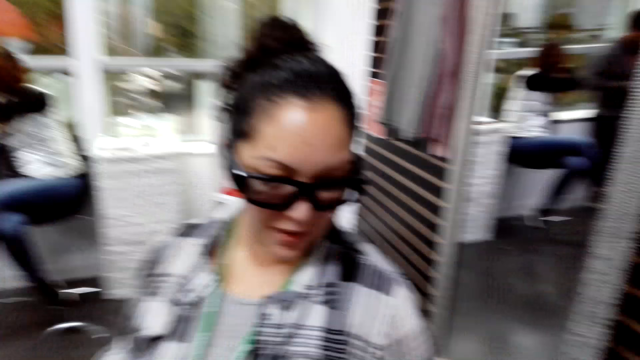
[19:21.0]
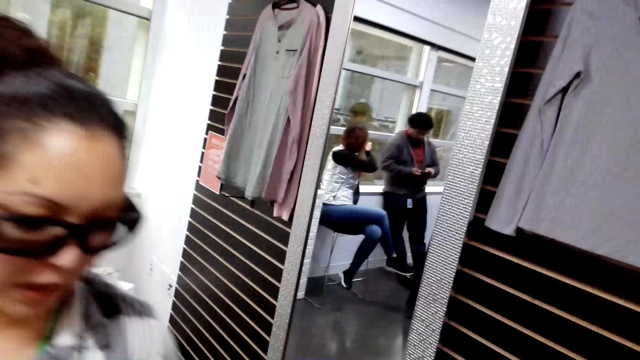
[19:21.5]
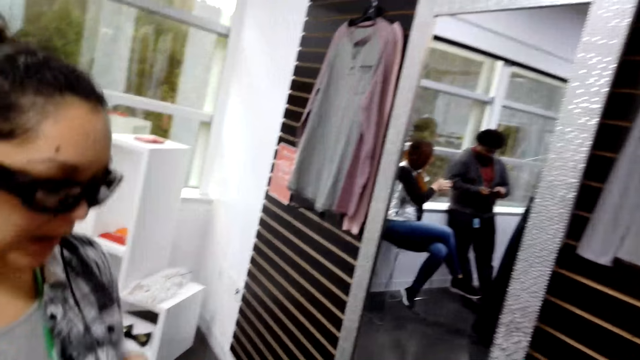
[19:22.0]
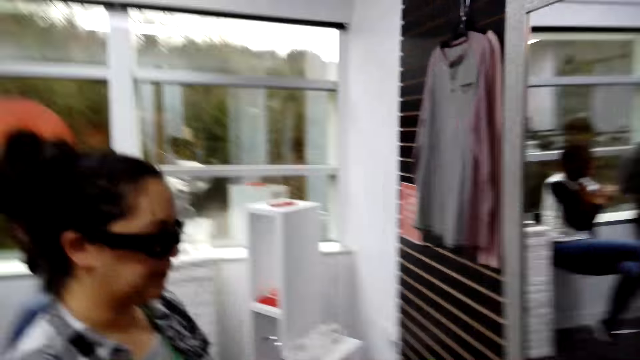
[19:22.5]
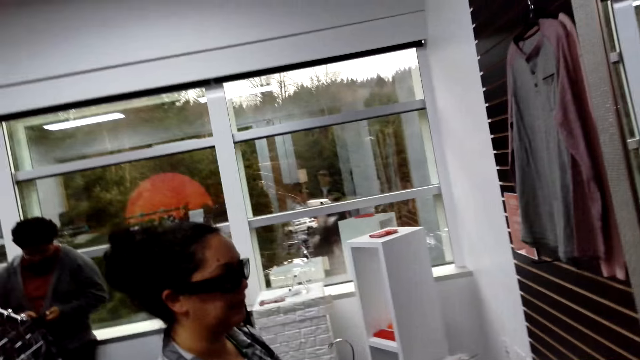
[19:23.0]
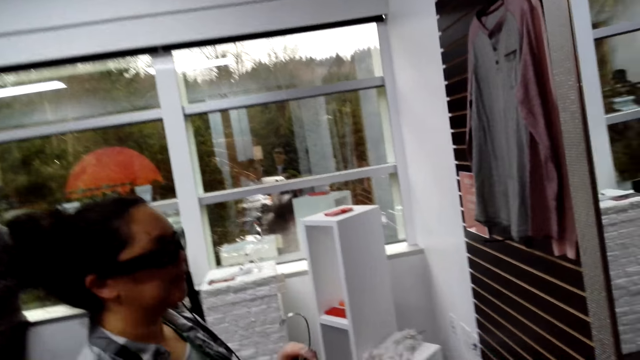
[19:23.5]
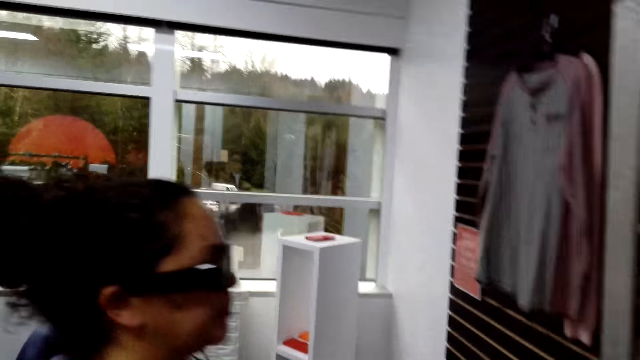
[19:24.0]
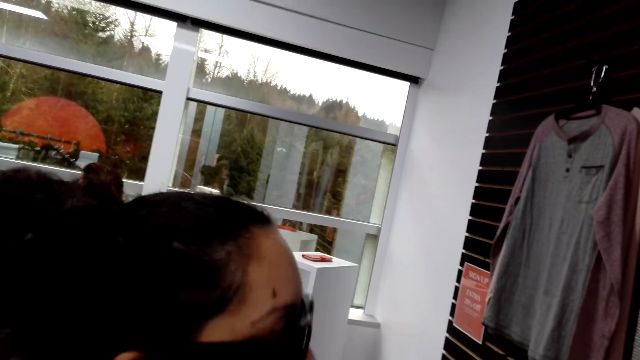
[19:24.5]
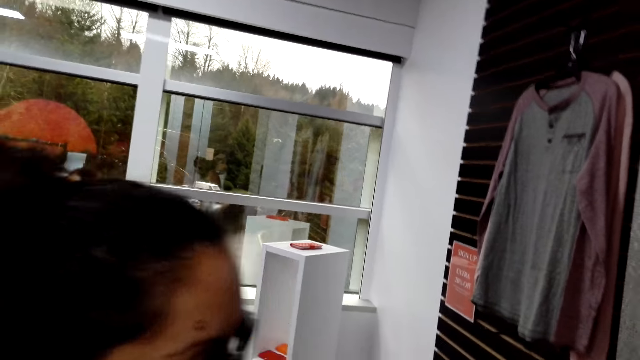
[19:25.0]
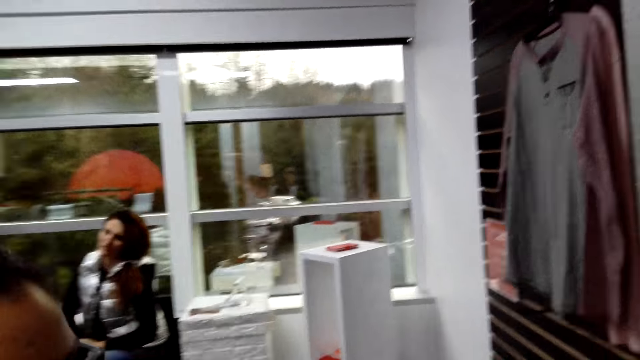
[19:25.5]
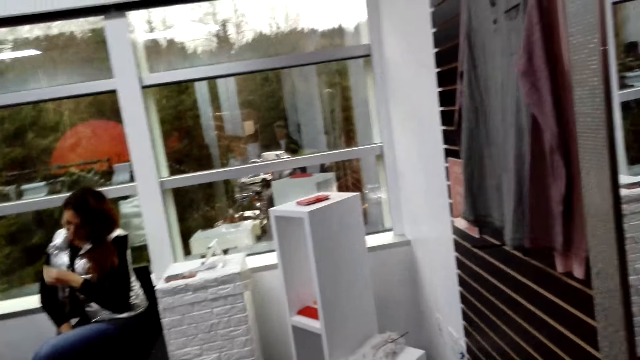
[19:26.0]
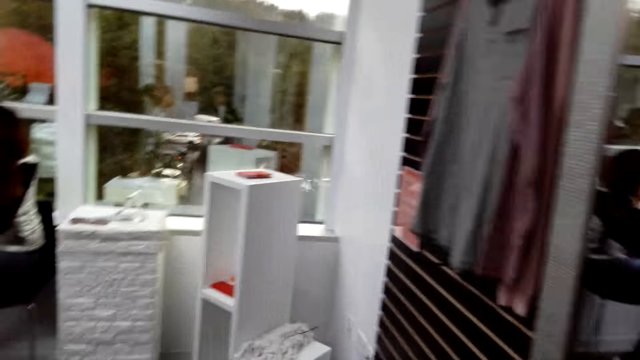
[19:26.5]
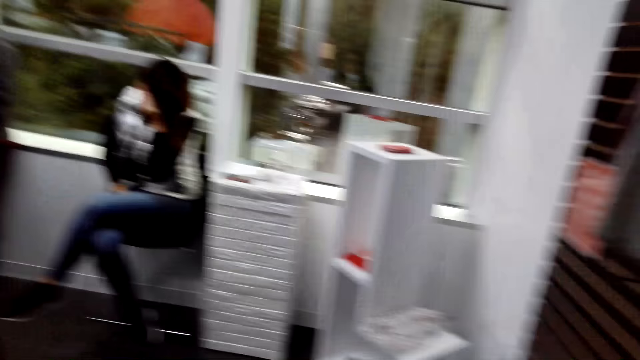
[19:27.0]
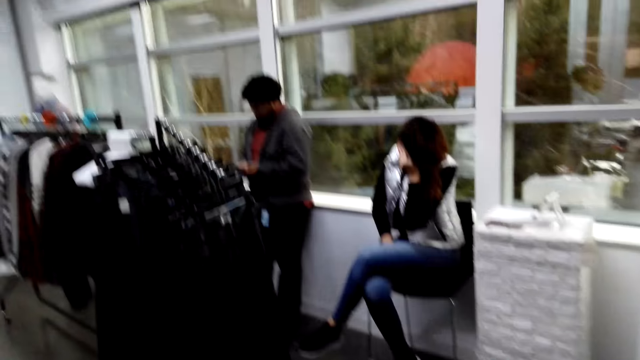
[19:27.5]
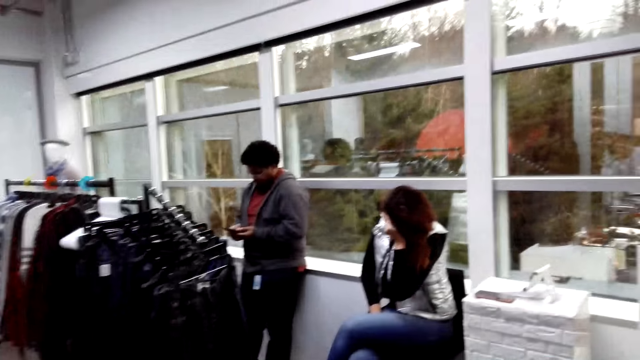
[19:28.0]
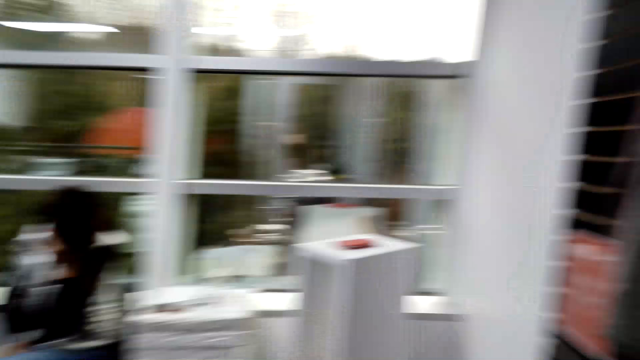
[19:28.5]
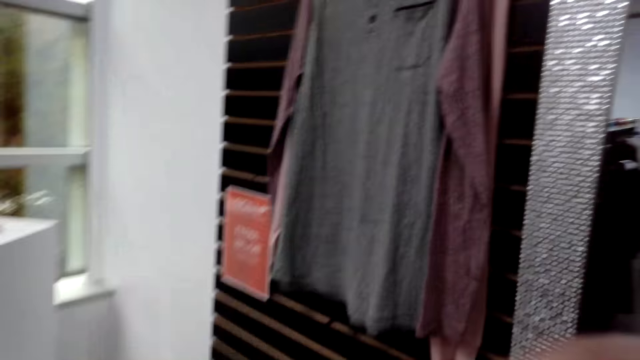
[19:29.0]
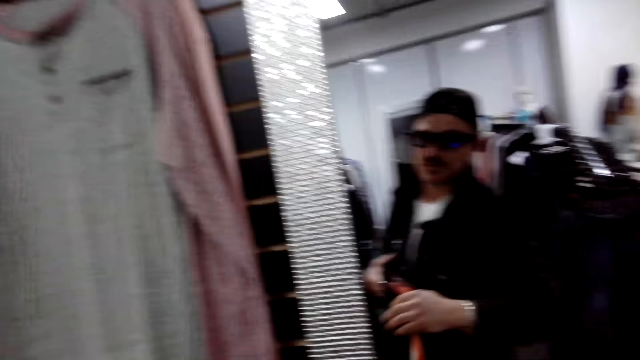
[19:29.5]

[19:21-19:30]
The camera wearer looks around. A woman talks to the camera wearer. The camera wearer talks to the woman.

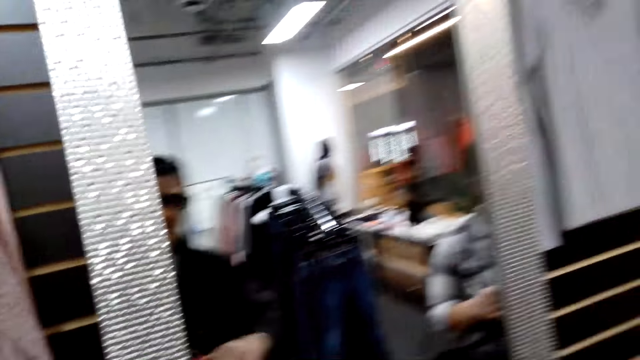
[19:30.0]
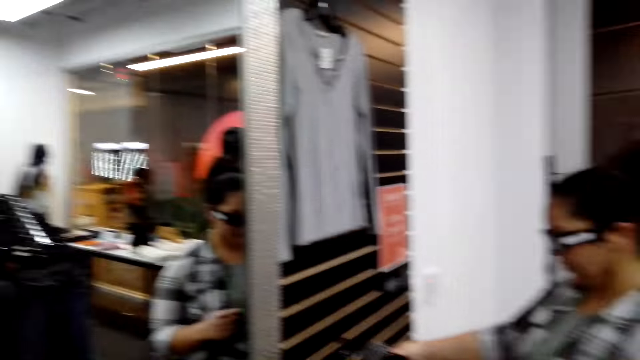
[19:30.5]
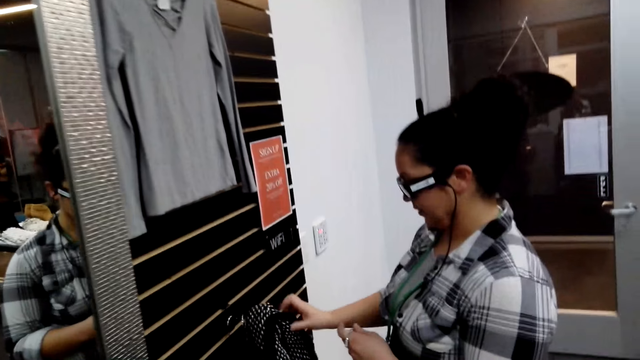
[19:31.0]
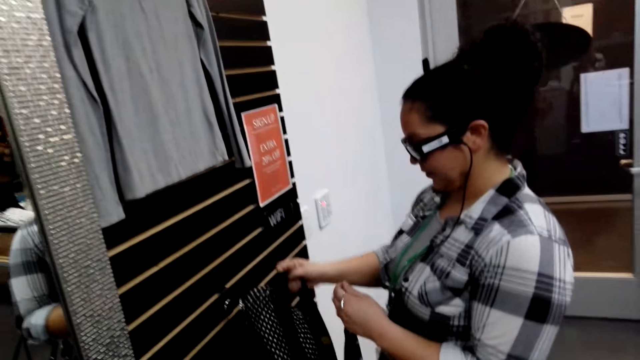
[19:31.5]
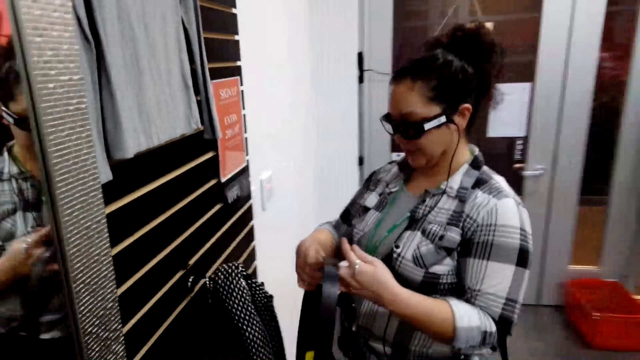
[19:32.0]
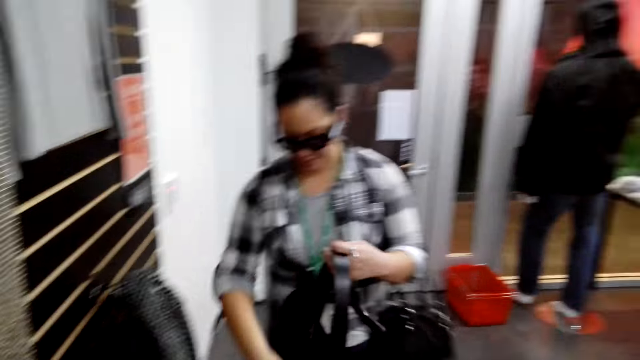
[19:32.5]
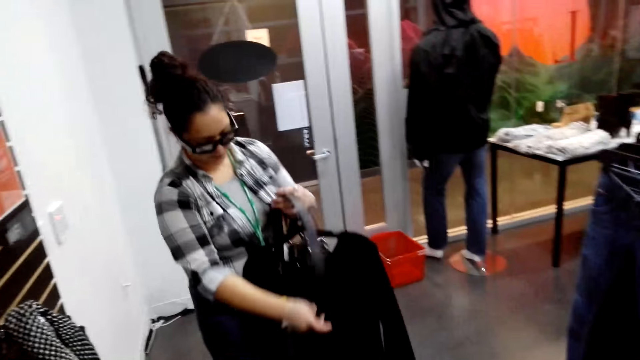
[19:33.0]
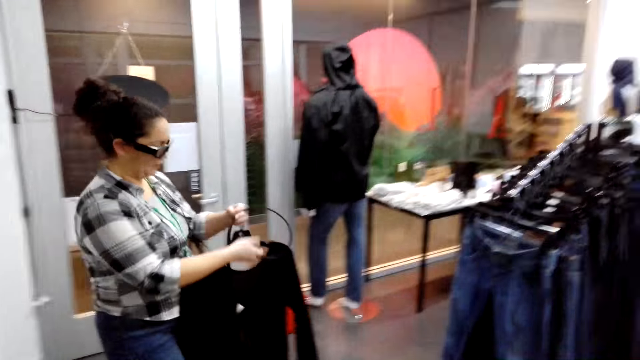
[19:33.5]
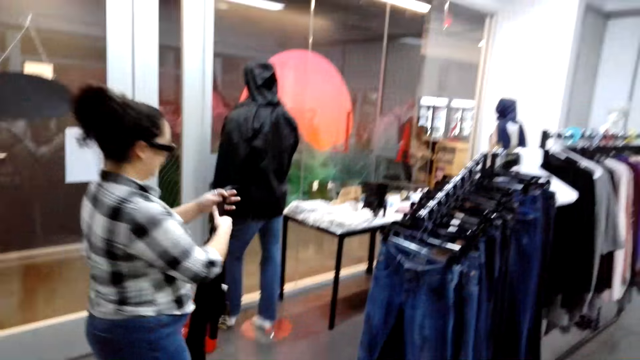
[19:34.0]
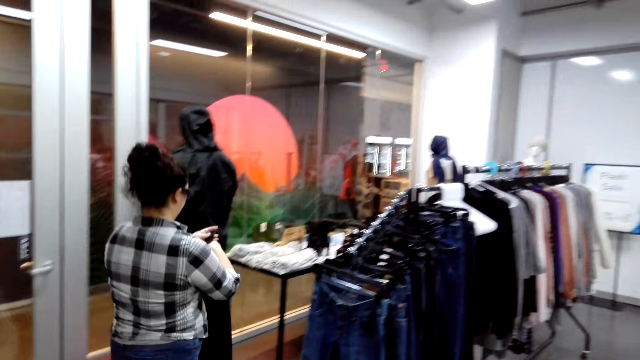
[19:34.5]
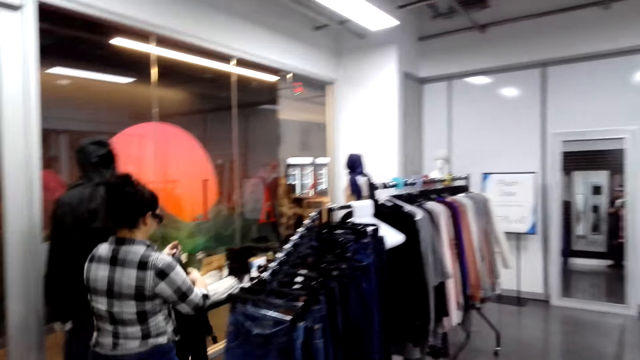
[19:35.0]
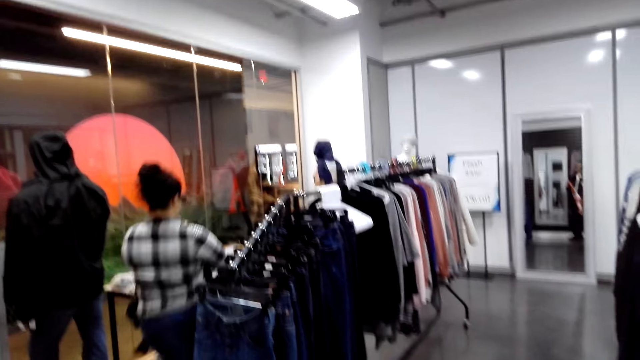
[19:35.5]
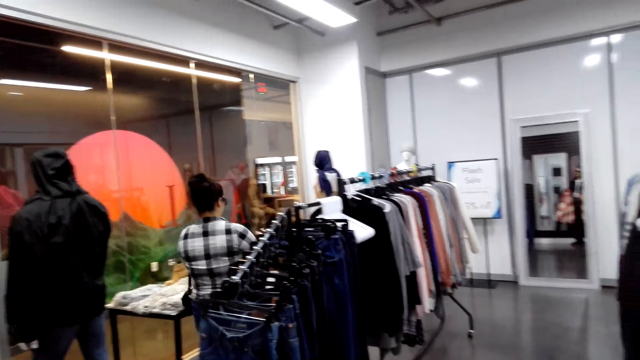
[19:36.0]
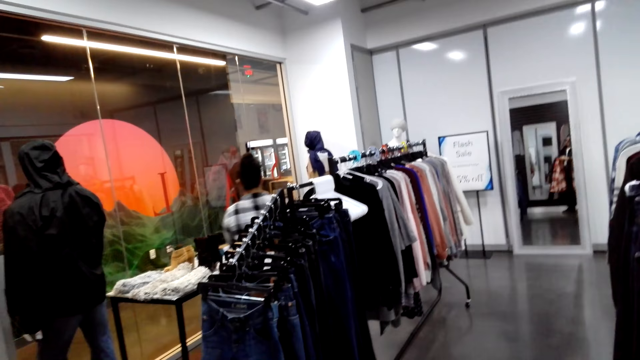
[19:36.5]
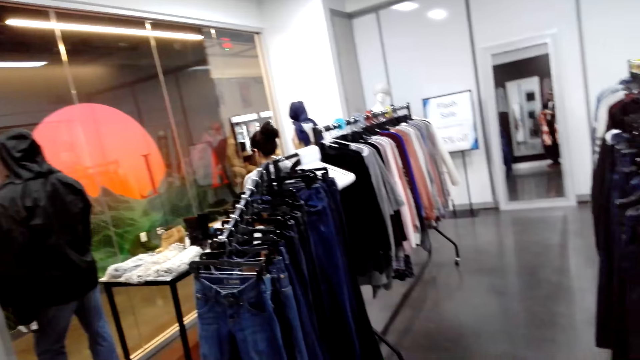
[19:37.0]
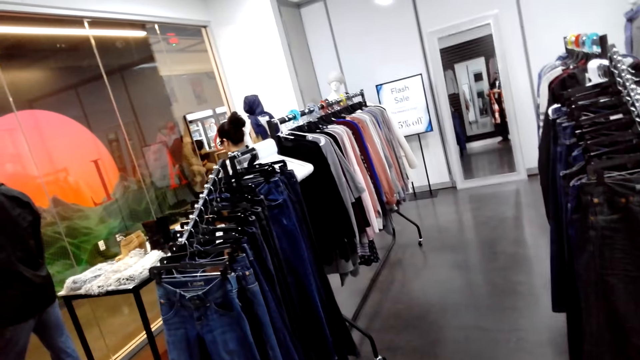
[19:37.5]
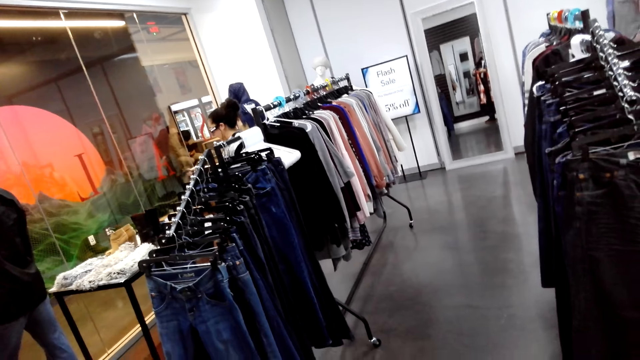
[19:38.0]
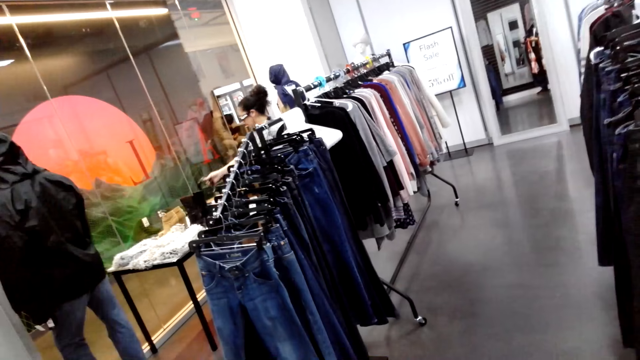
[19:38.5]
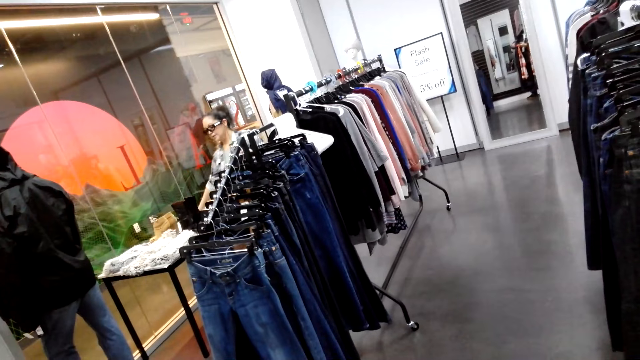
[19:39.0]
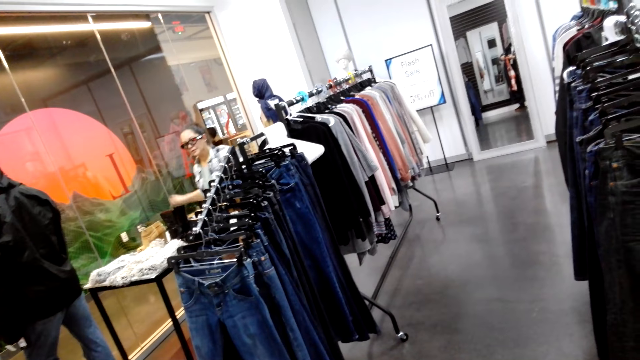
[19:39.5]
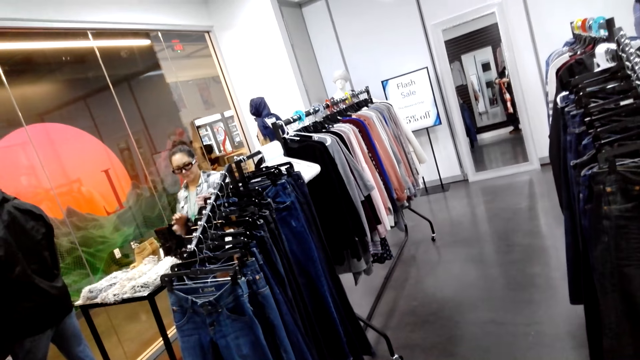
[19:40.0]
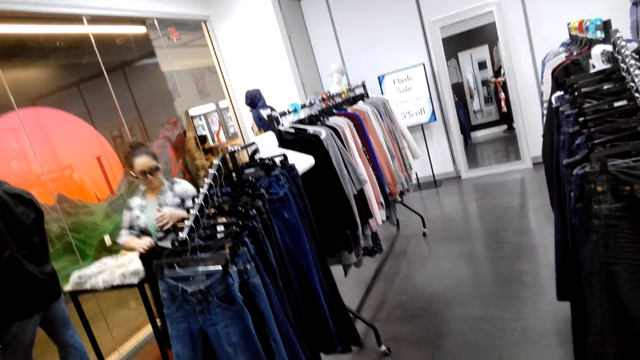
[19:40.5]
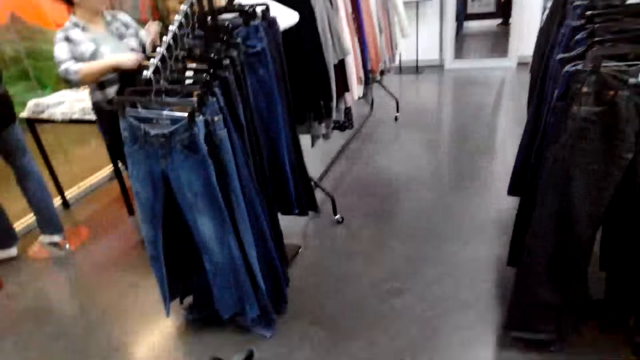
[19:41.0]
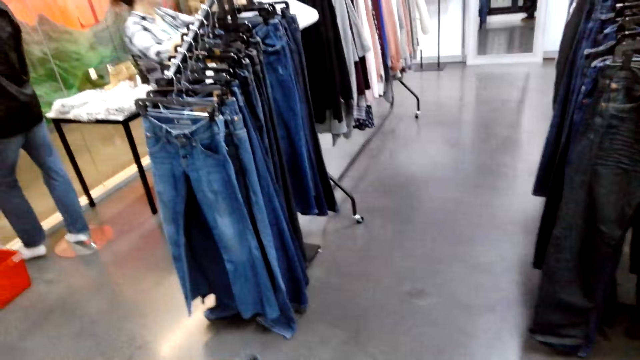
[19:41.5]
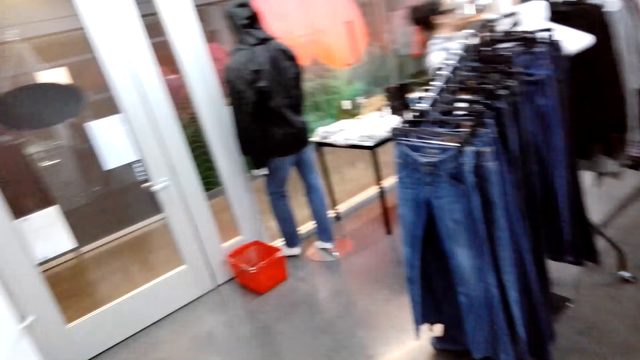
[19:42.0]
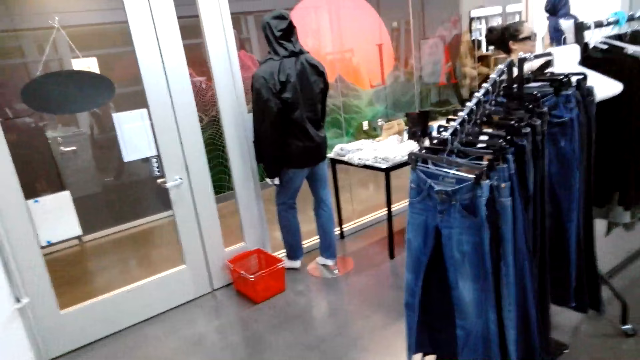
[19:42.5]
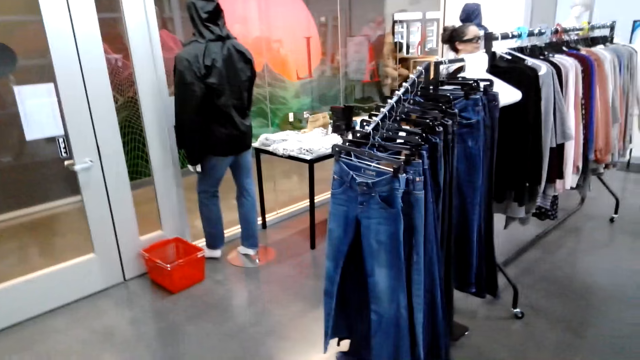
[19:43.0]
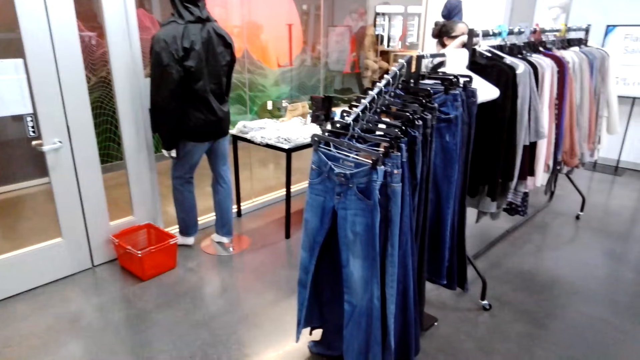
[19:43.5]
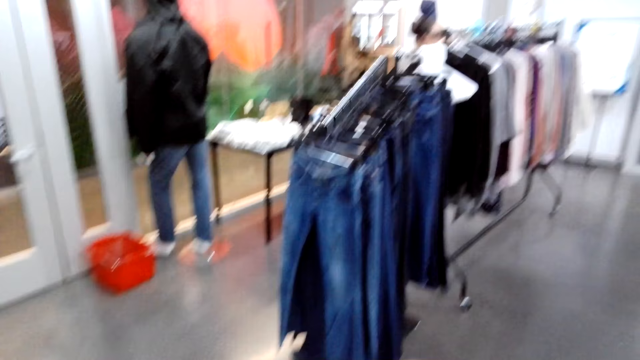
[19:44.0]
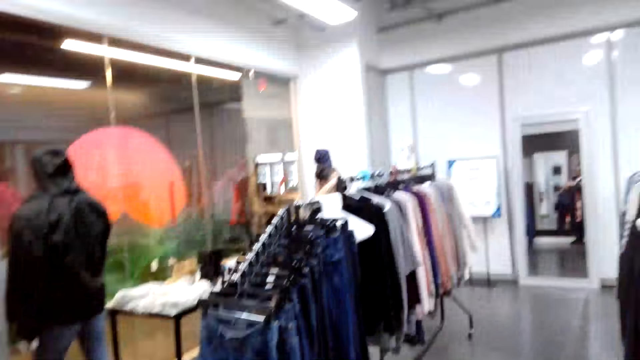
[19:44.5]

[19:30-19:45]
The camera wearer looks around. A woman picks up a belt. The woman walks. The woman walks away. The woman picks up the belt. The woman puts the belt down. The woman hangs the trouser on the cloth rack.
